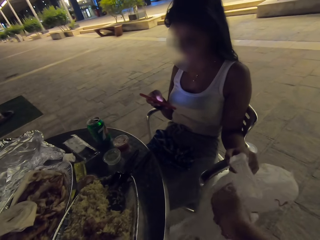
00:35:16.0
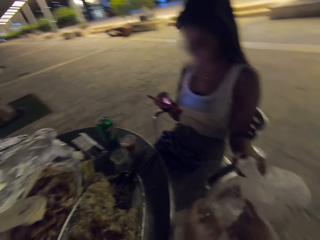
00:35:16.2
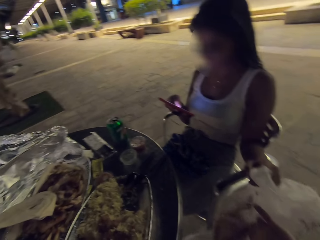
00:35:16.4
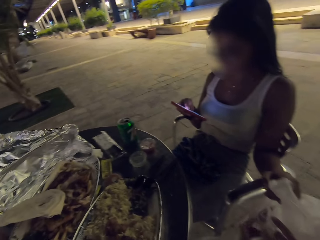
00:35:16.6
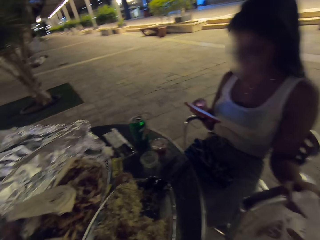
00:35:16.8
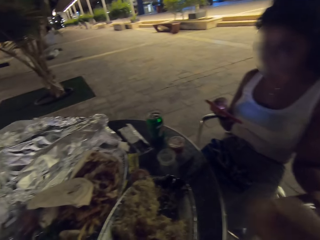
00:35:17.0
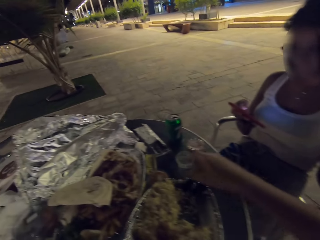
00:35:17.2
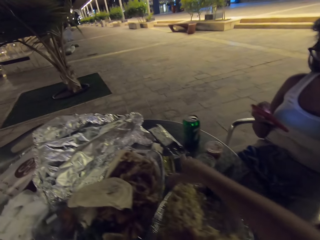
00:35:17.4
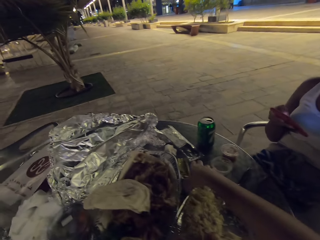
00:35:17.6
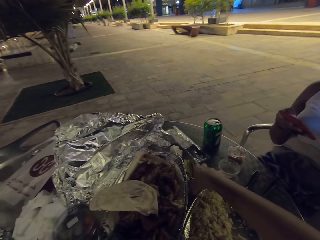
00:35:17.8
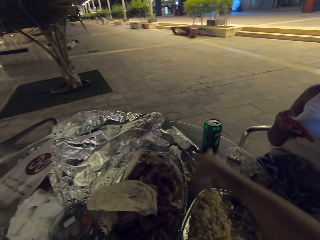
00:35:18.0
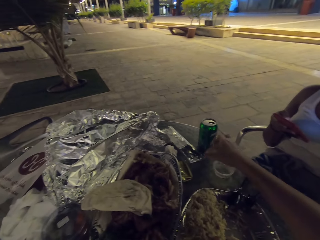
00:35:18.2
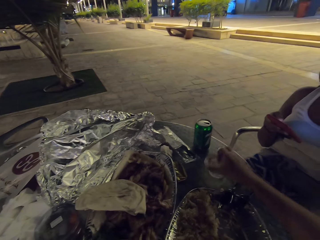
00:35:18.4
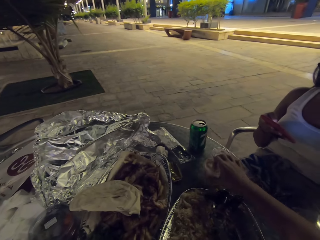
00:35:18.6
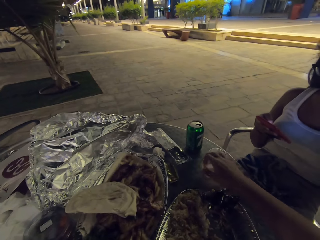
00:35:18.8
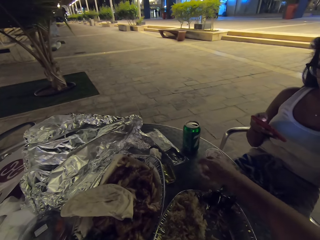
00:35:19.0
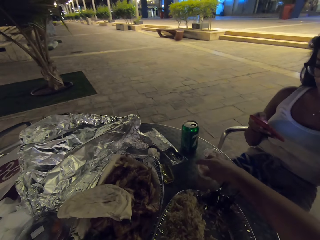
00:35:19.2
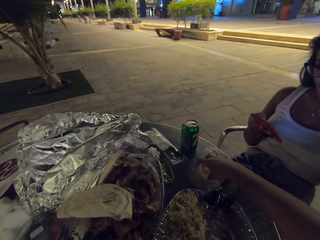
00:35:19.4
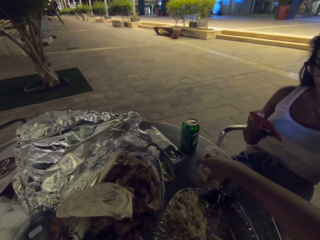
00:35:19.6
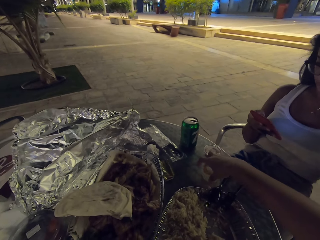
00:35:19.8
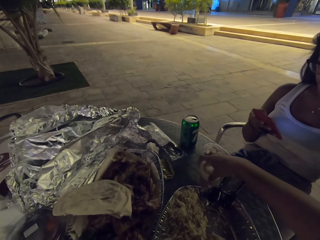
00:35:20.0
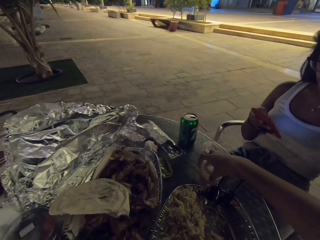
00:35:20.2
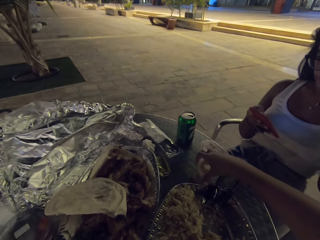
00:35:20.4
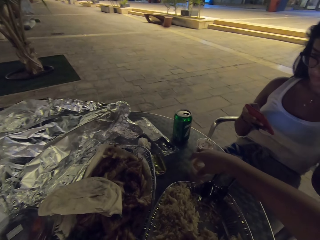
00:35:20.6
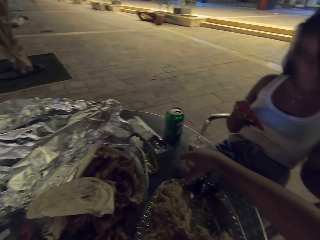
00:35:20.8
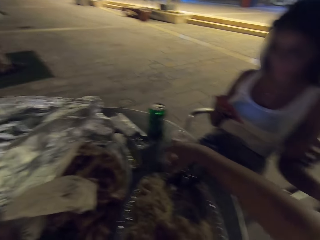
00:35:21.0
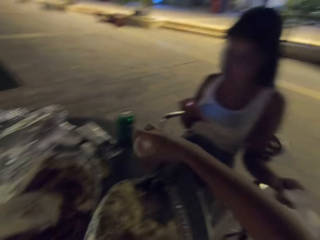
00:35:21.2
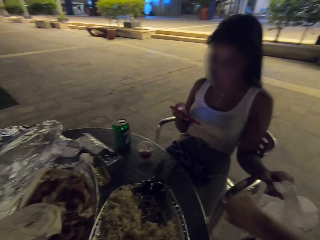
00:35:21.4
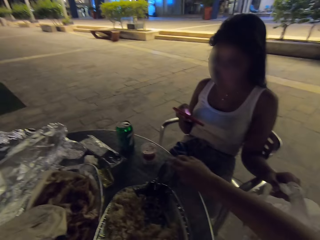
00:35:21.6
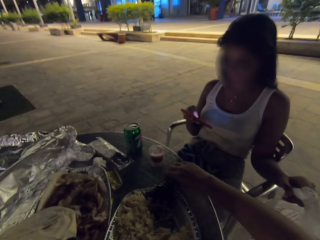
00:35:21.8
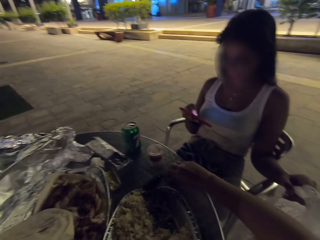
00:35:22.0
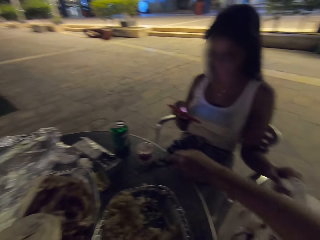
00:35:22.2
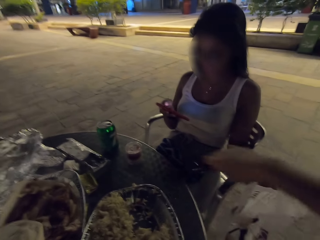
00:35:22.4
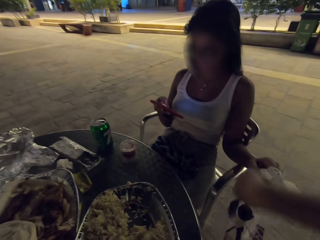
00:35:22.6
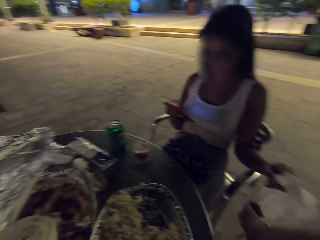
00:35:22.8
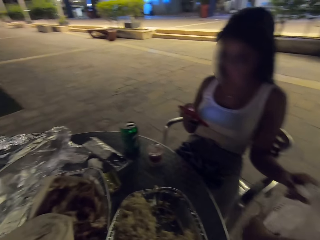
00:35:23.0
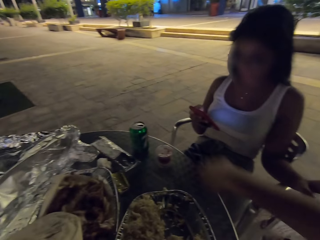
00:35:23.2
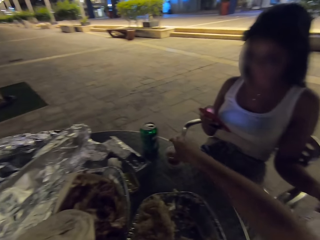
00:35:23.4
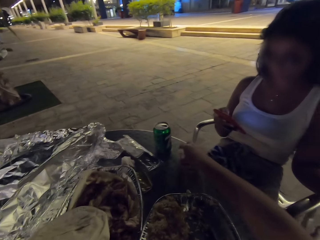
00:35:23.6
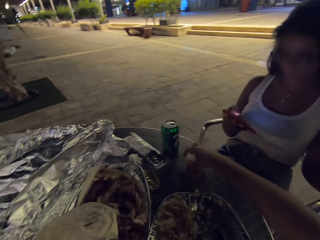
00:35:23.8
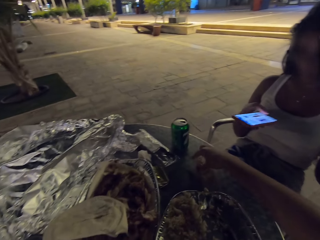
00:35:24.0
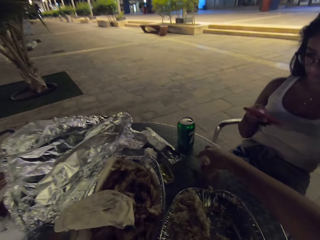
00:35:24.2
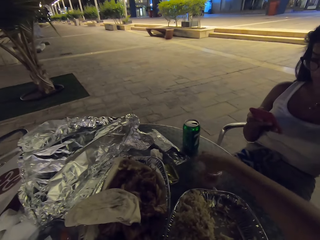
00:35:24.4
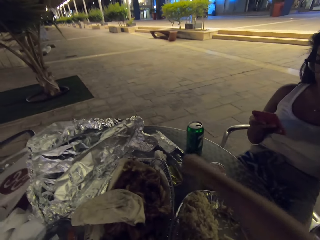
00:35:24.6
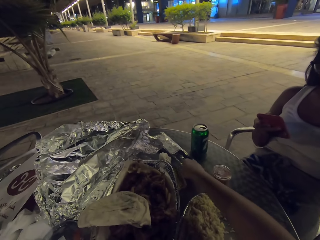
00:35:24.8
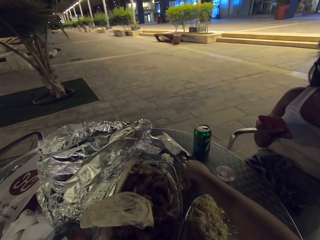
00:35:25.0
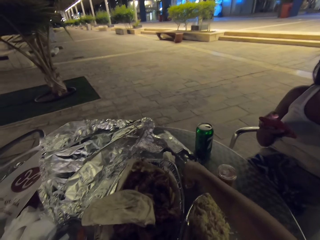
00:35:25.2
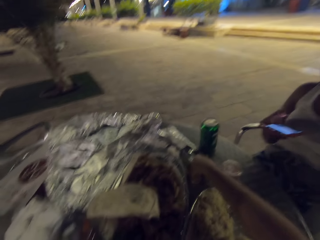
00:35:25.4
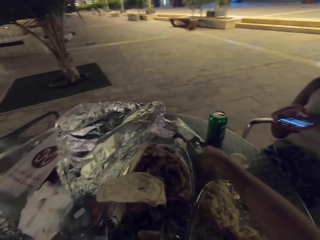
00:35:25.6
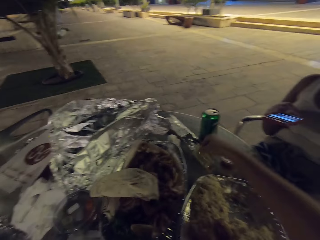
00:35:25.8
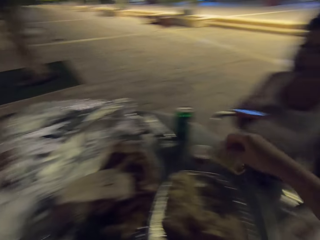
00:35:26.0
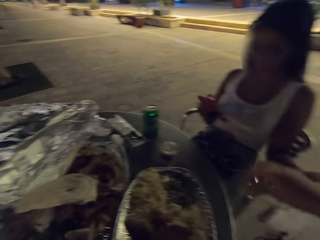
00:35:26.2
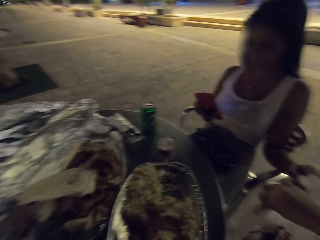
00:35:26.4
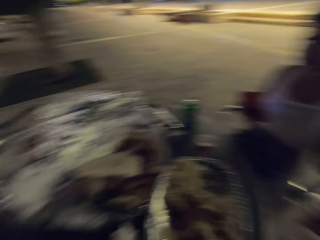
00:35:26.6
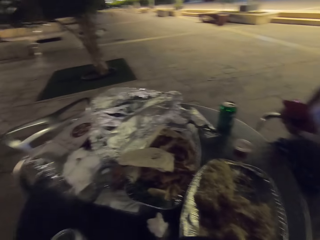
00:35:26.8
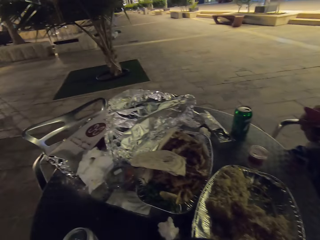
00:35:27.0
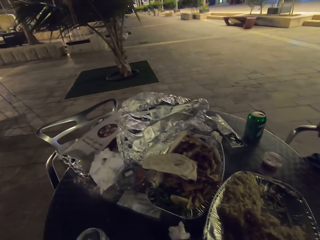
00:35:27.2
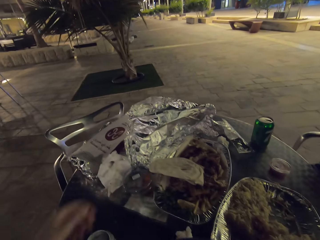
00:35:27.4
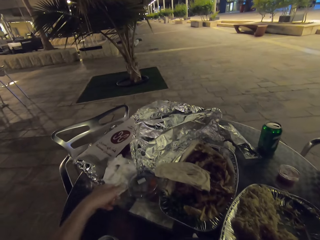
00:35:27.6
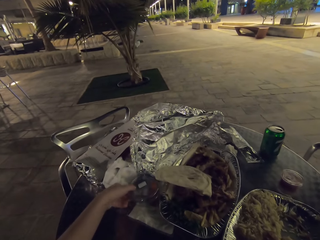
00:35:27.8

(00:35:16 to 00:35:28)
The camera wearer puts the salad containers in the nylon plastic bag.

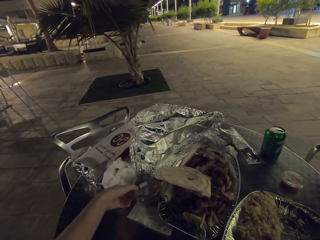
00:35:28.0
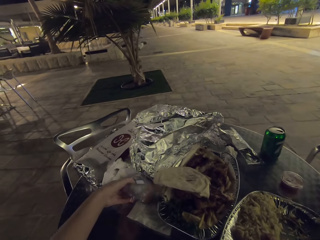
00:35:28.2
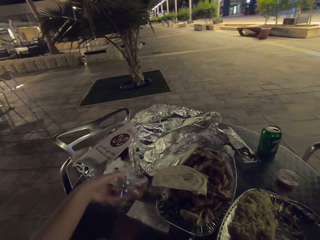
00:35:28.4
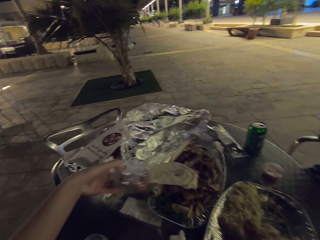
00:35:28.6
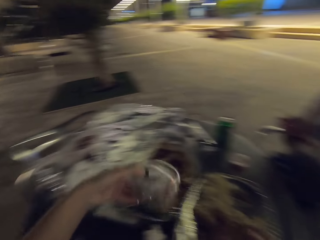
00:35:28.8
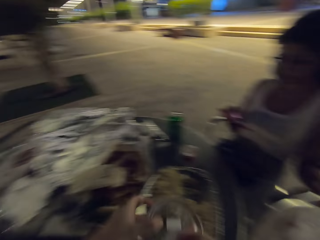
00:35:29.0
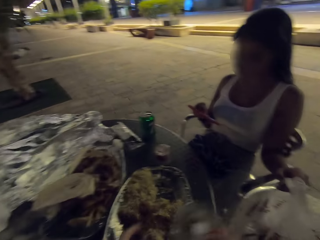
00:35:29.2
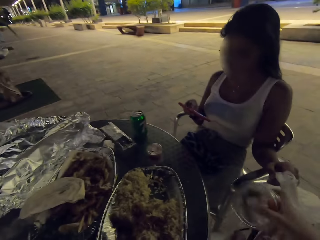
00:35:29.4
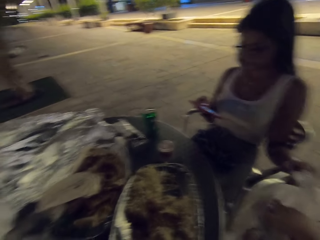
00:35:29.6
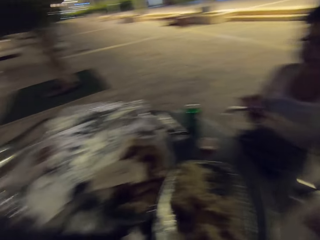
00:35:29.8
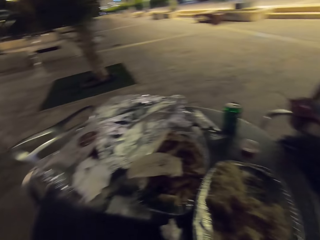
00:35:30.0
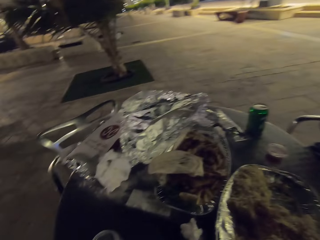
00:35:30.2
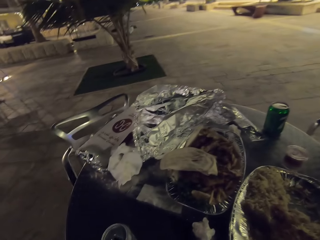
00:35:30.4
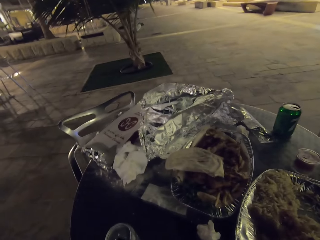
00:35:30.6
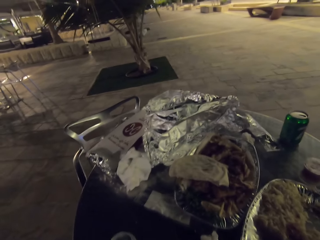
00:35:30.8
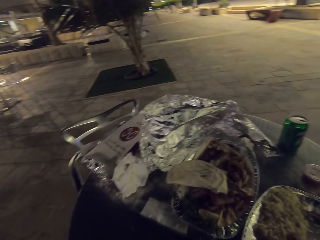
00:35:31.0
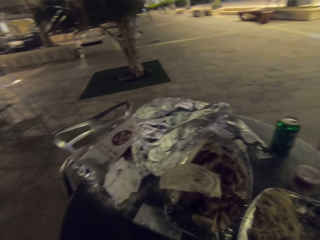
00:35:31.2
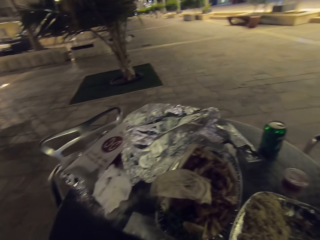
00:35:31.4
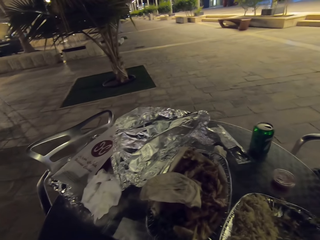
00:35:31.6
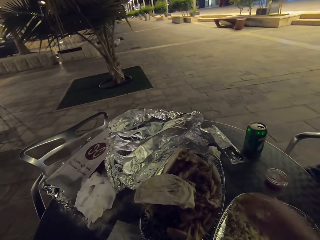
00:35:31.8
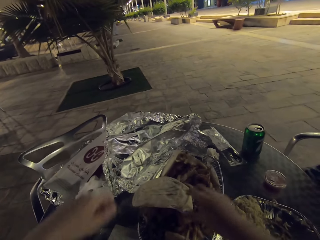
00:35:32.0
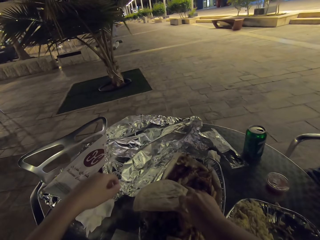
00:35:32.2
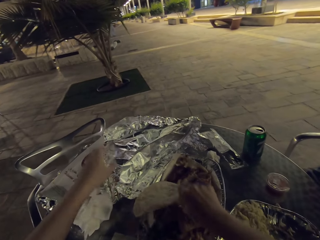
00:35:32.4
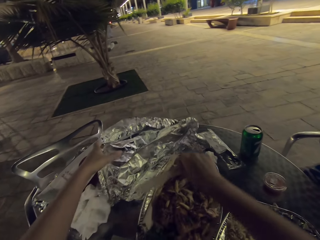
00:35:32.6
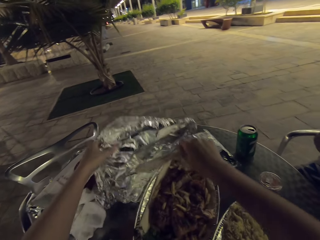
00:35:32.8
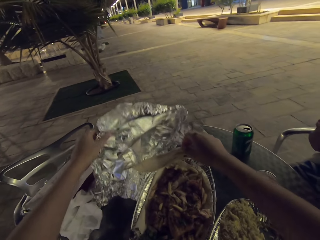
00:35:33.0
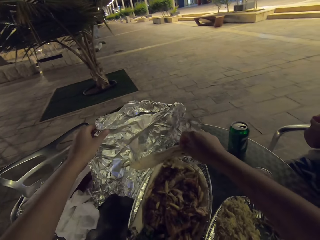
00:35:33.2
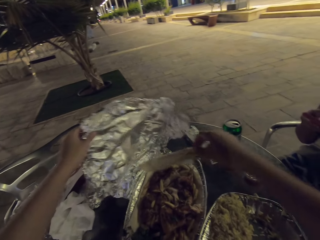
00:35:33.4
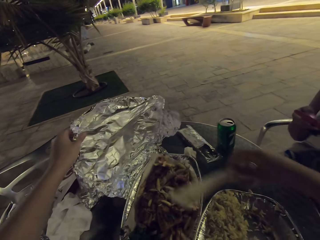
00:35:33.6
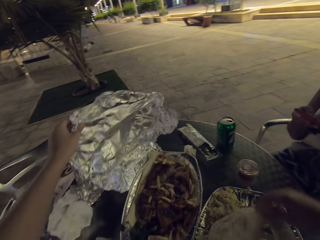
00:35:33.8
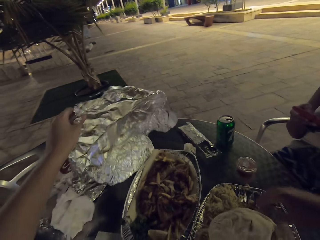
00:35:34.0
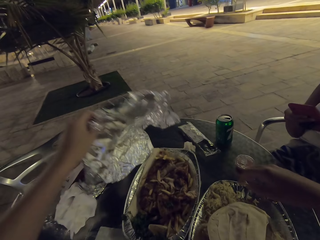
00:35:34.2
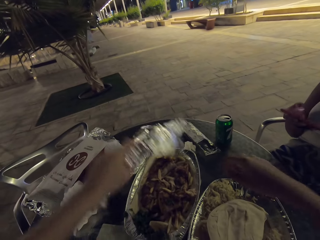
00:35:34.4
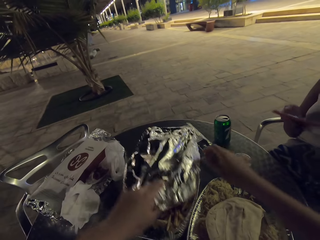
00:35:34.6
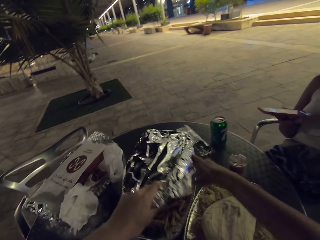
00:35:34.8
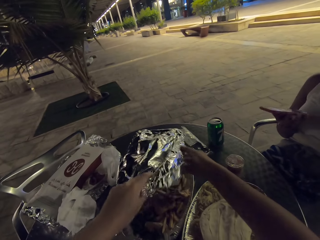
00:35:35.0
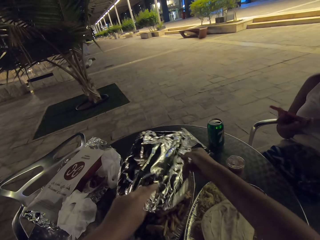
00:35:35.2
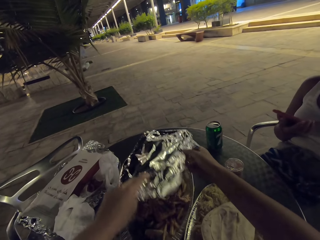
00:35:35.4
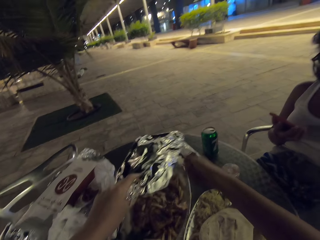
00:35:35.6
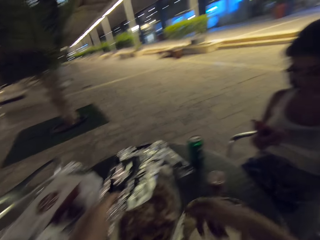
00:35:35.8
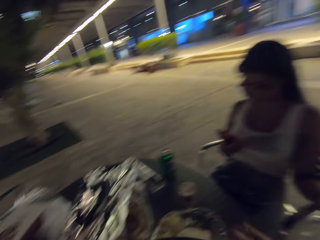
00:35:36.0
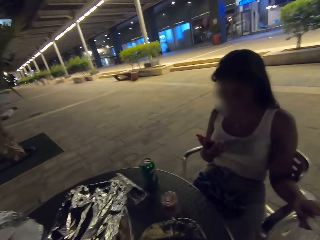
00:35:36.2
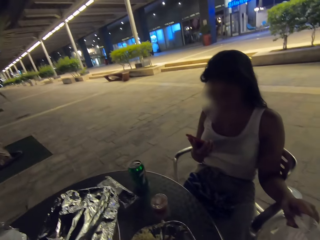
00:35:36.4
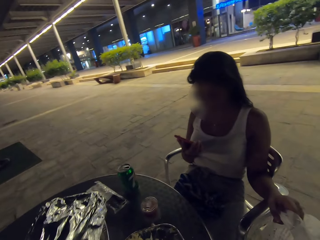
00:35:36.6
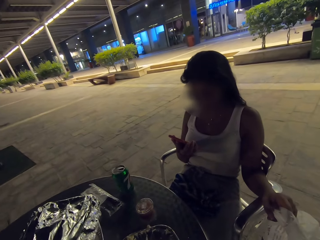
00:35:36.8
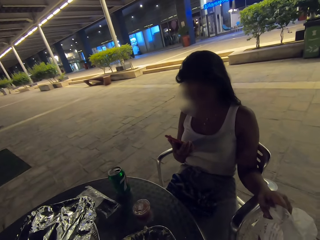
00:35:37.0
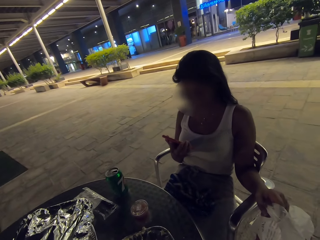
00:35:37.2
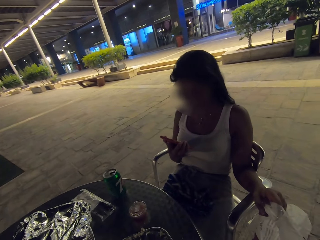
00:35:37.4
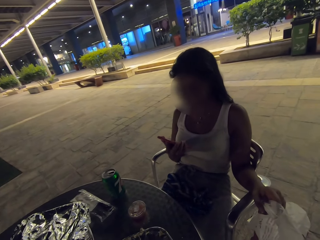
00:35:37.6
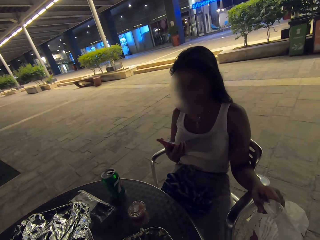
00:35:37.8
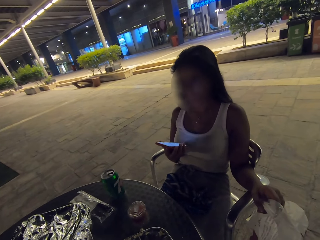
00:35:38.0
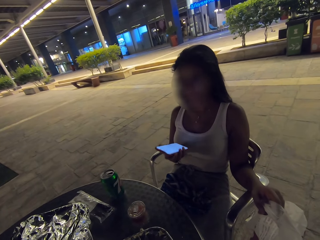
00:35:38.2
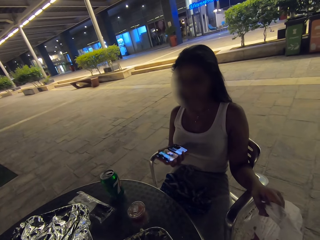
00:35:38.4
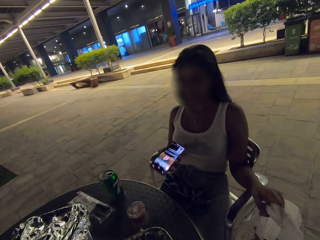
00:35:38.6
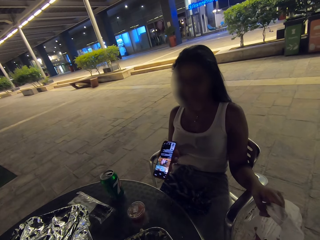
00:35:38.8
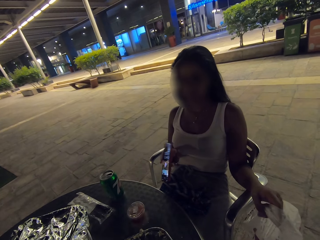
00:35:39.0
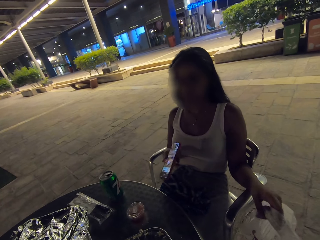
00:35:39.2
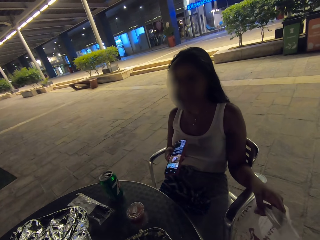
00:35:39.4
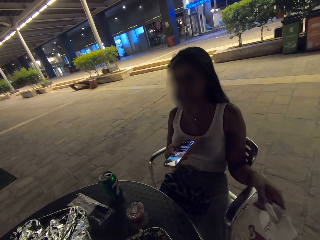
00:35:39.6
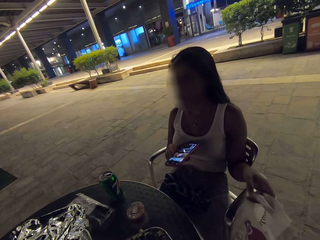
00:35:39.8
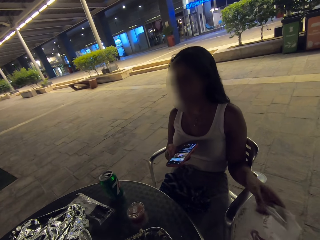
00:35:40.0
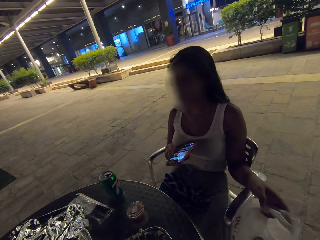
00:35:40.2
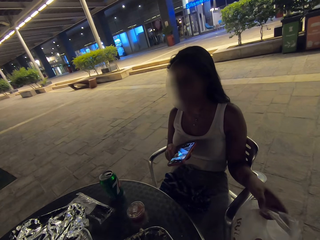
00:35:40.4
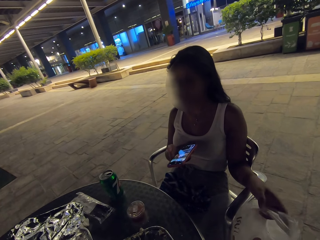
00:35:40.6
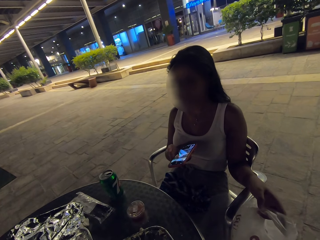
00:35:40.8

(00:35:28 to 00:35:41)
The camera wearer covers the fries and steak with a foil paper.
